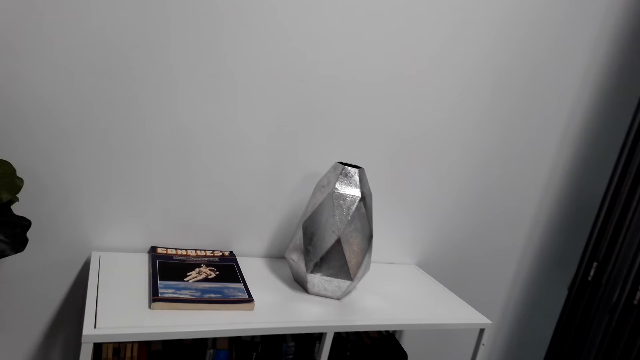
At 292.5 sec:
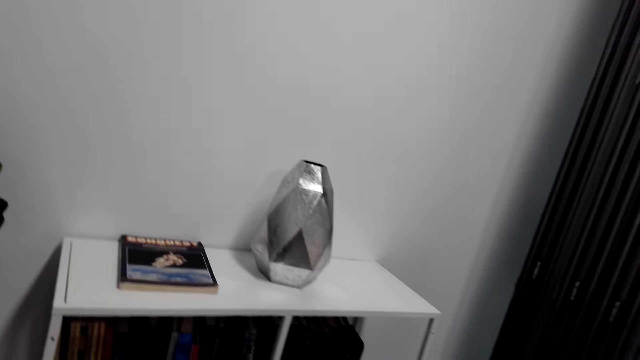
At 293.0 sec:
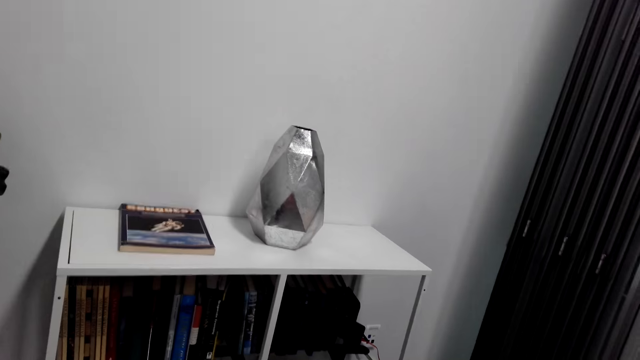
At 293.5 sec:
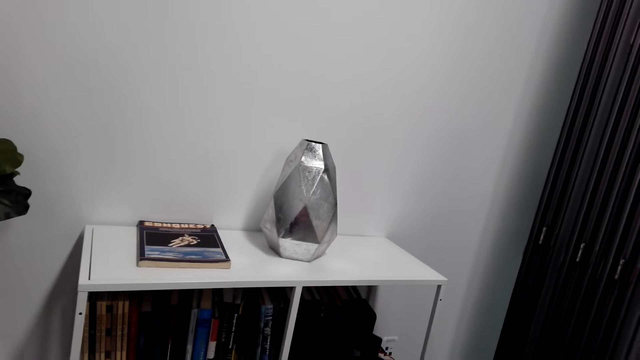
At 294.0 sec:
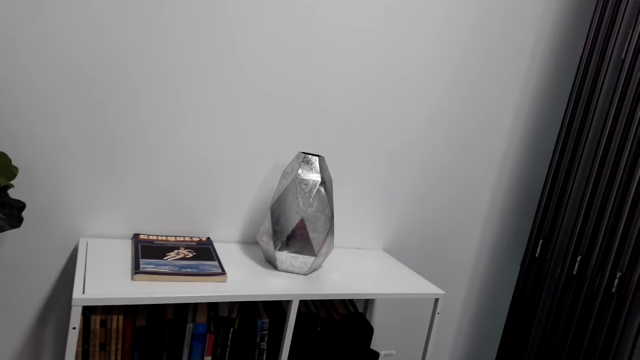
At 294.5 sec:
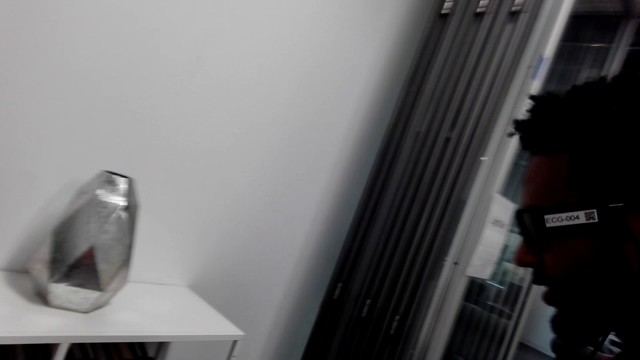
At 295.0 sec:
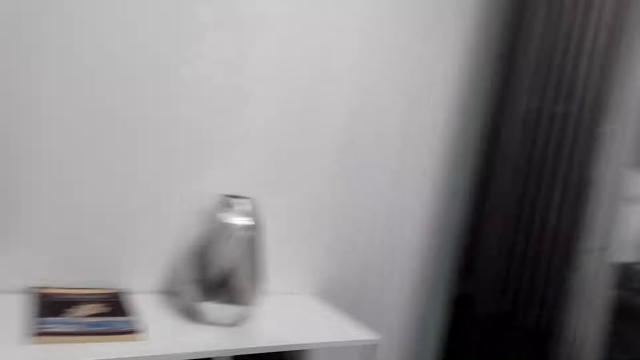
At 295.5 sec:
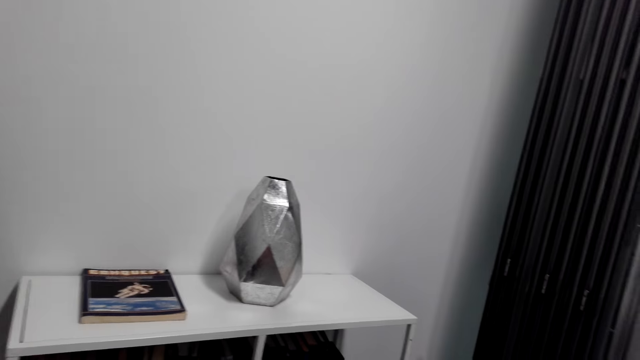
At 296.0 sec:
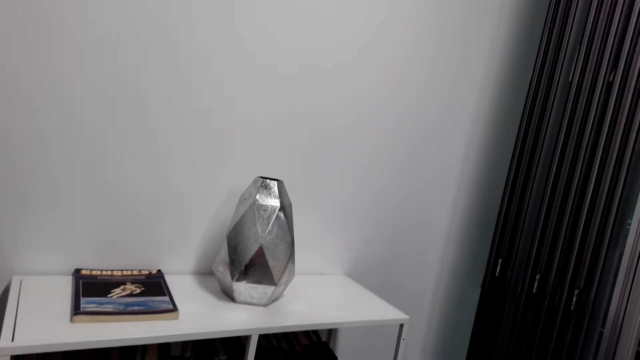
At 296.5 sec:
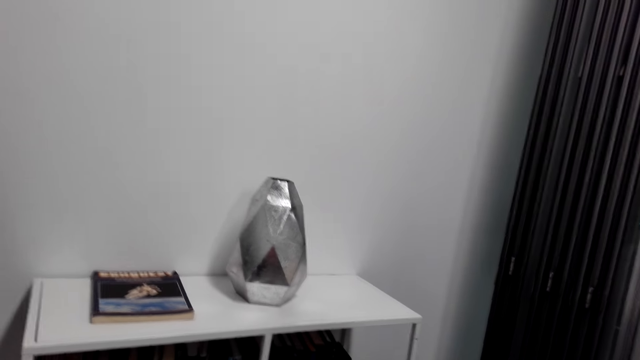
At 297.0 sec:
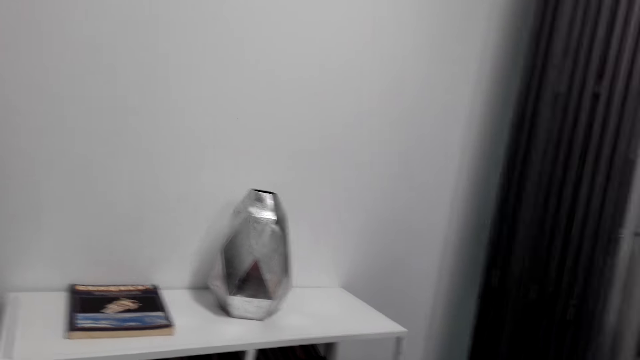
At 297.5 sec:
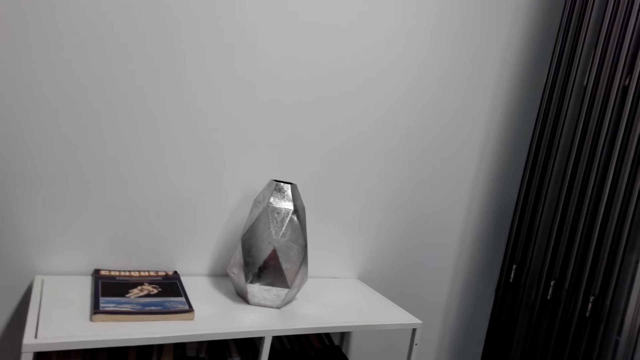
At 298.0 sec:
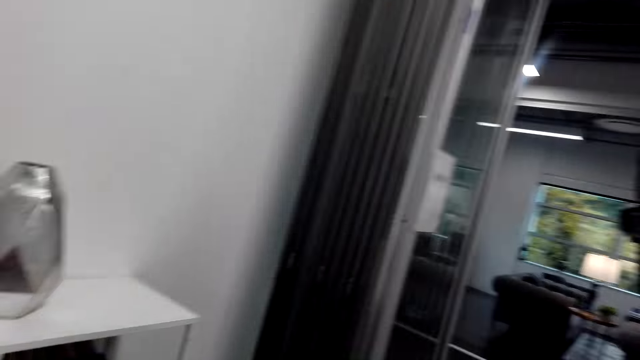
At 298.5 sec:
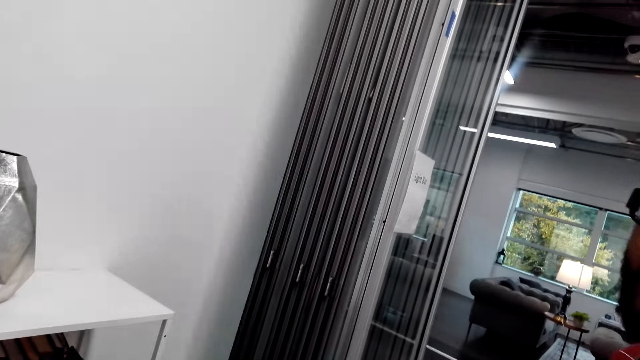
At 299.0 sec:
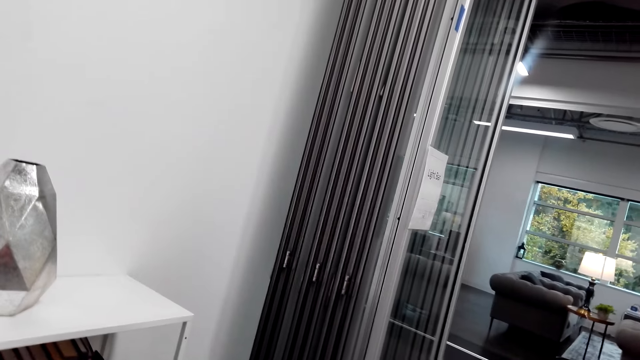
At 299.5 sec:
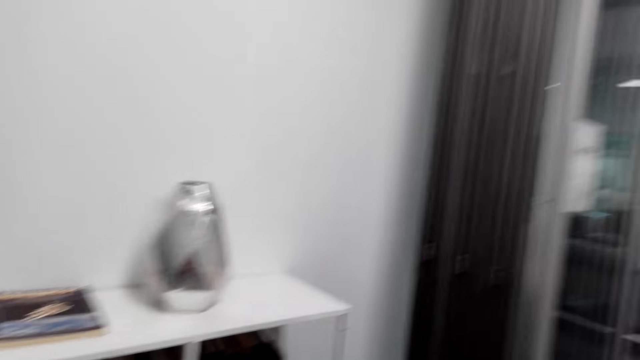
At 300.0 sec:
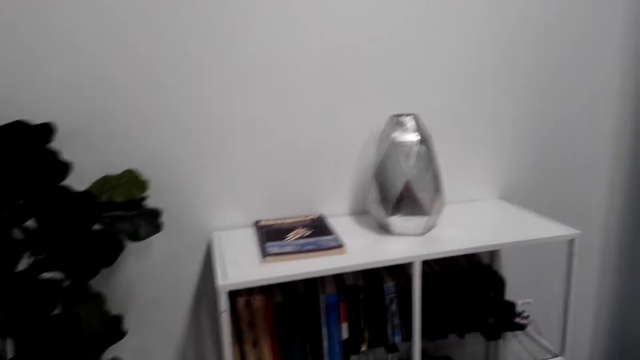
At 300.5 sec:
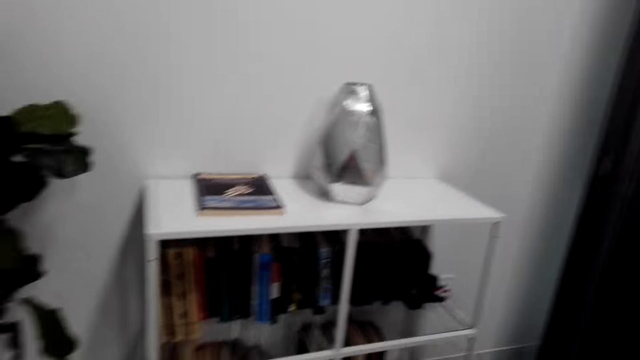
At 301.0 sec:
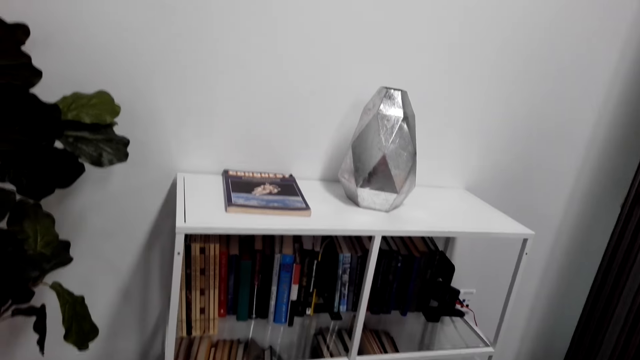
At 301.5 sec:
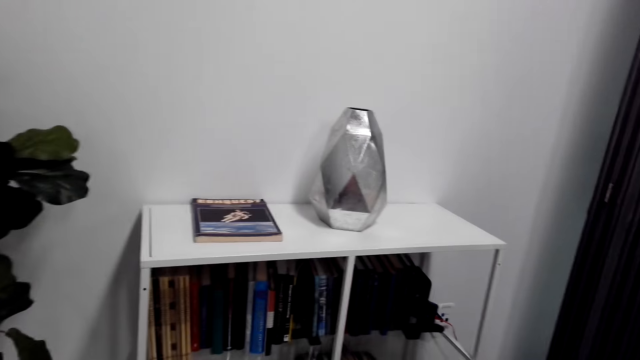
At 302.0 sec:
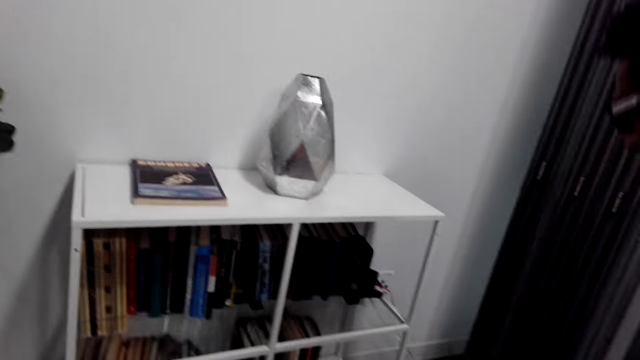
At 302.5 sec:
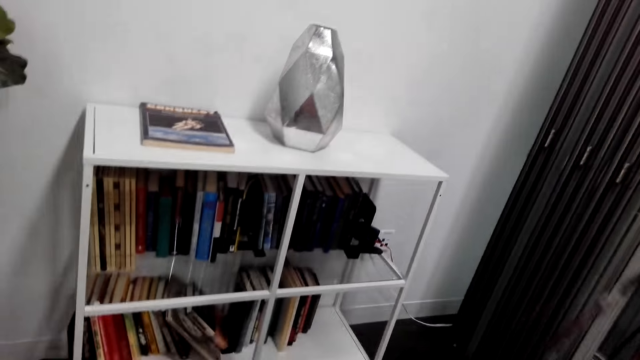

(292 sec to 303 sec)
The camera wearer watches the background.

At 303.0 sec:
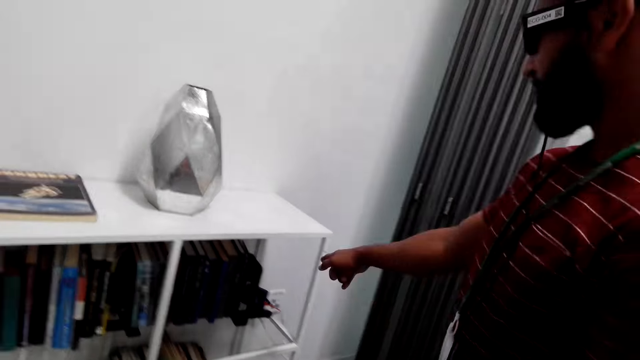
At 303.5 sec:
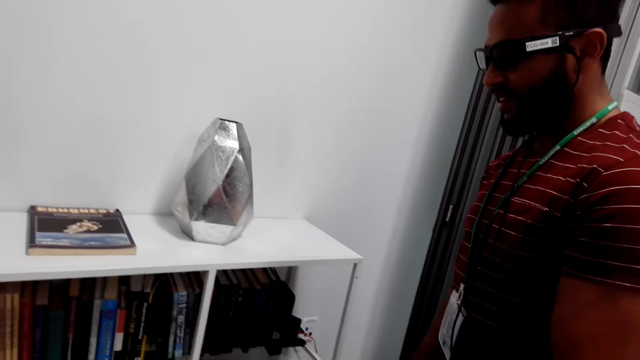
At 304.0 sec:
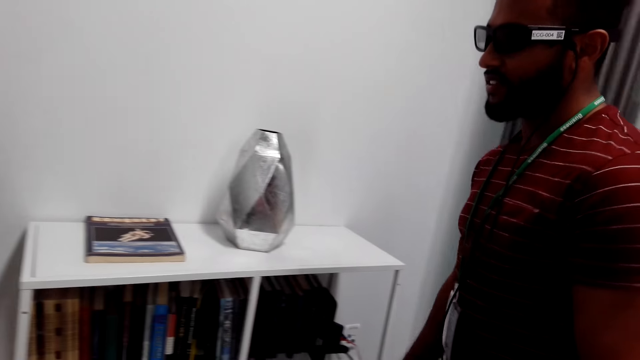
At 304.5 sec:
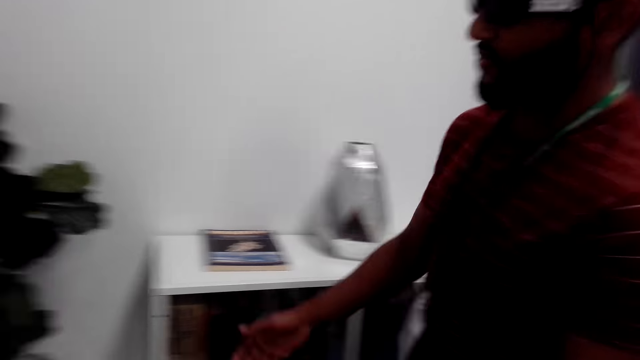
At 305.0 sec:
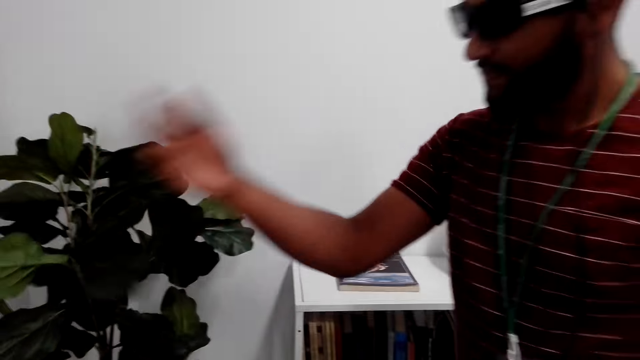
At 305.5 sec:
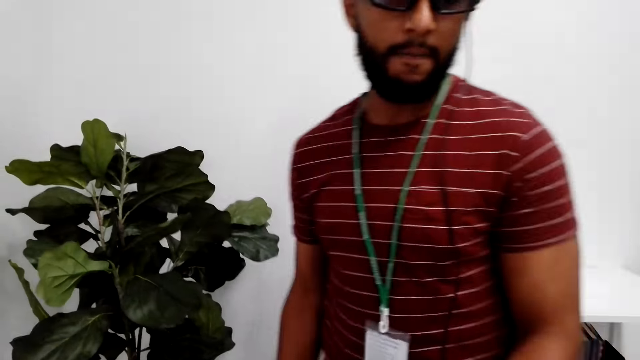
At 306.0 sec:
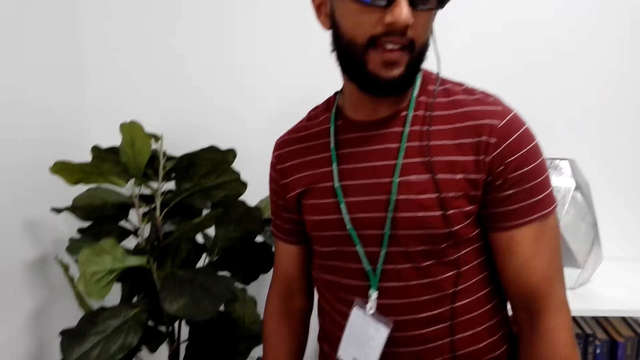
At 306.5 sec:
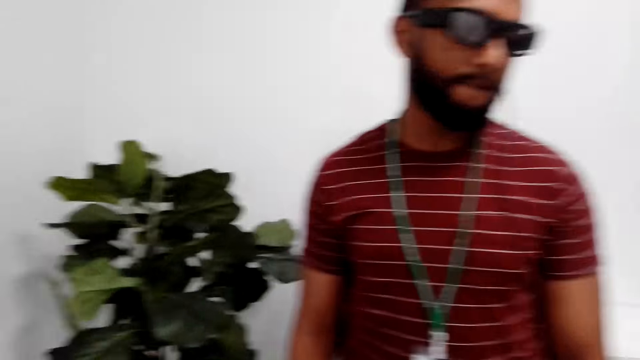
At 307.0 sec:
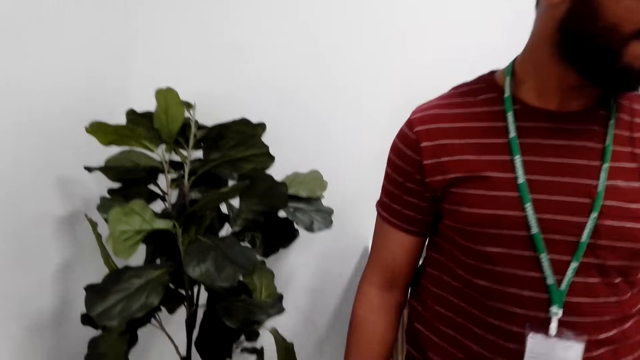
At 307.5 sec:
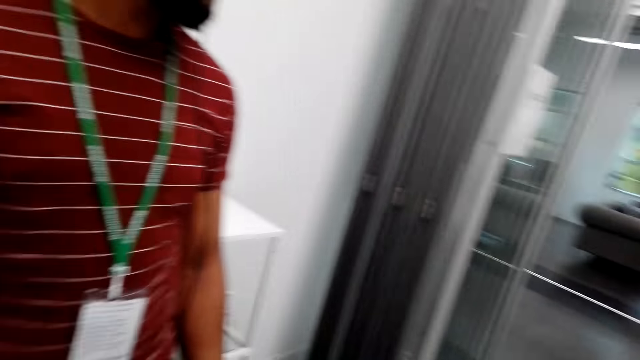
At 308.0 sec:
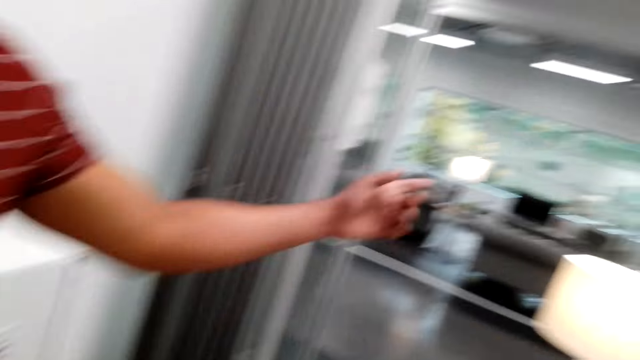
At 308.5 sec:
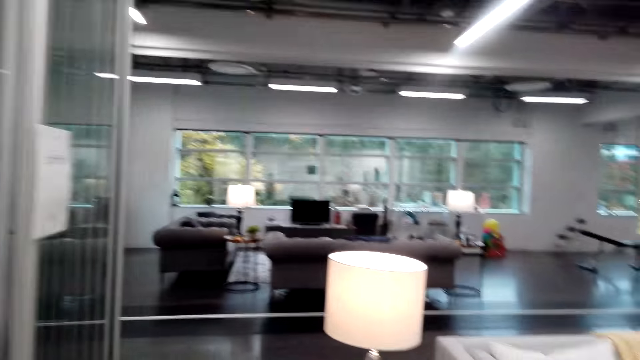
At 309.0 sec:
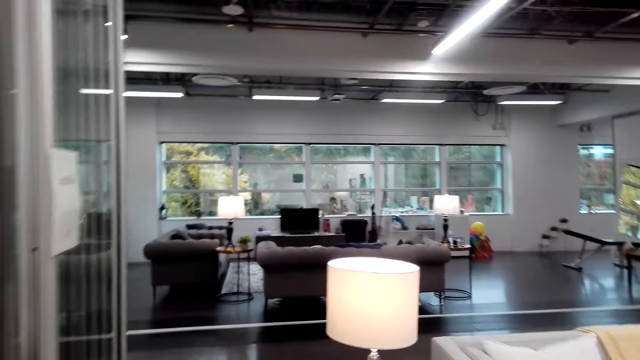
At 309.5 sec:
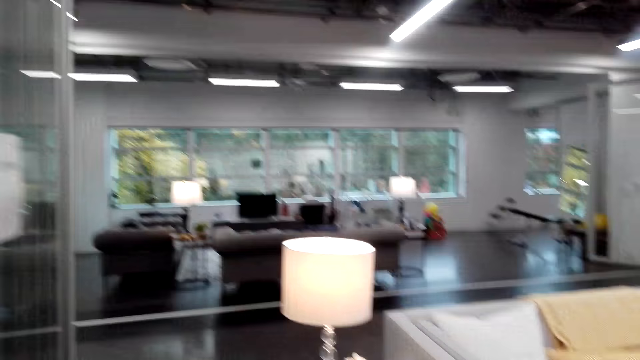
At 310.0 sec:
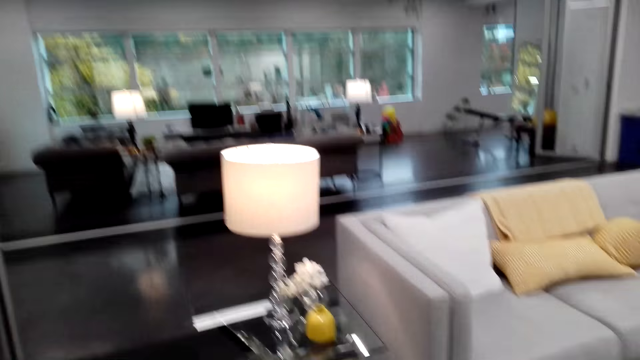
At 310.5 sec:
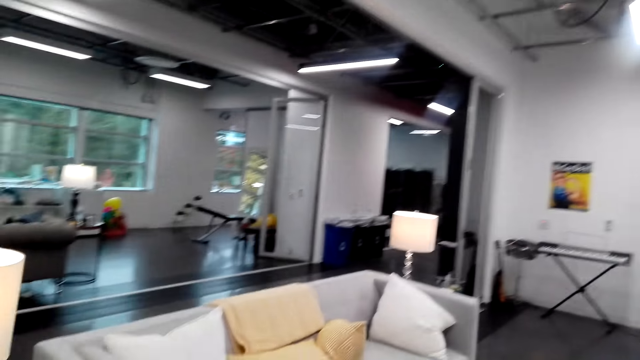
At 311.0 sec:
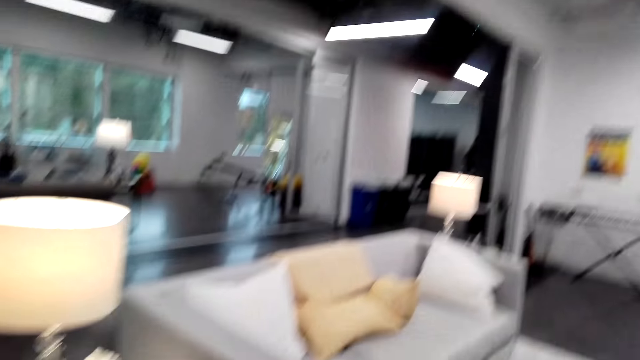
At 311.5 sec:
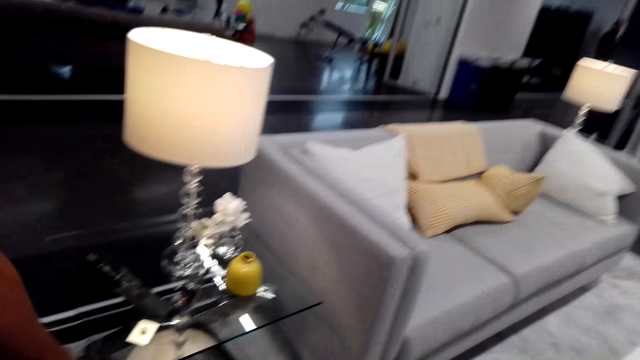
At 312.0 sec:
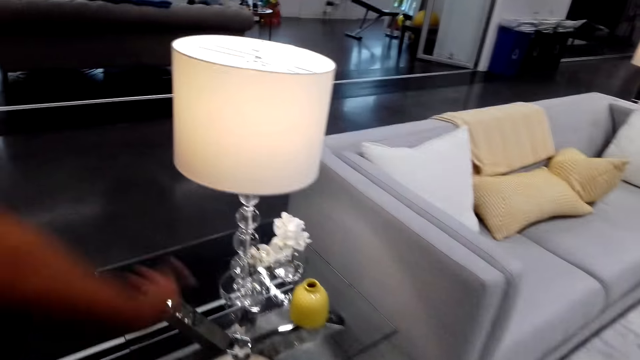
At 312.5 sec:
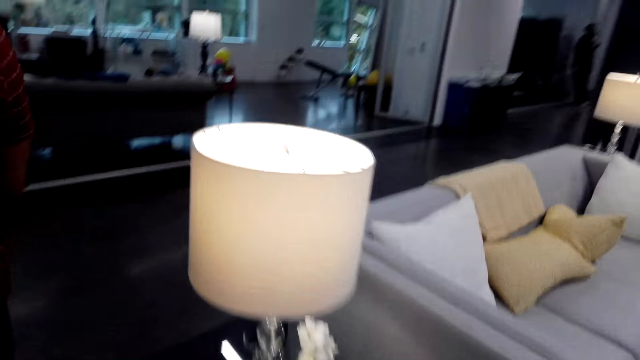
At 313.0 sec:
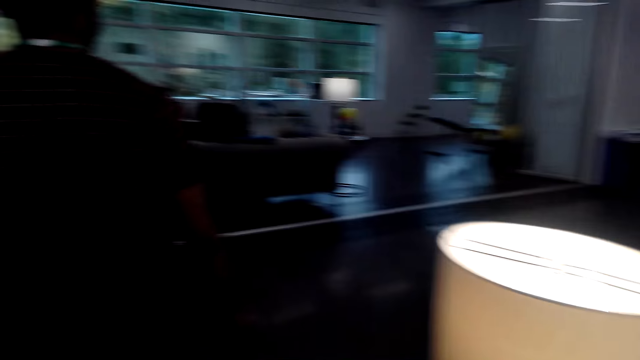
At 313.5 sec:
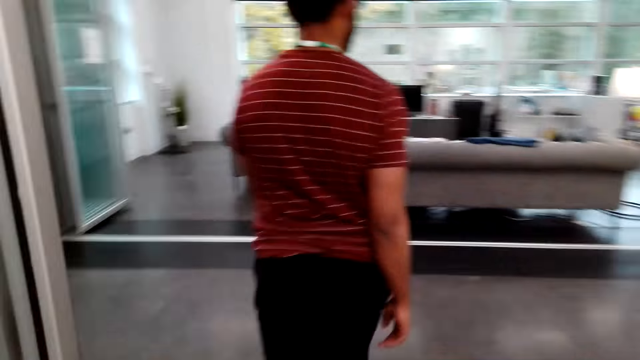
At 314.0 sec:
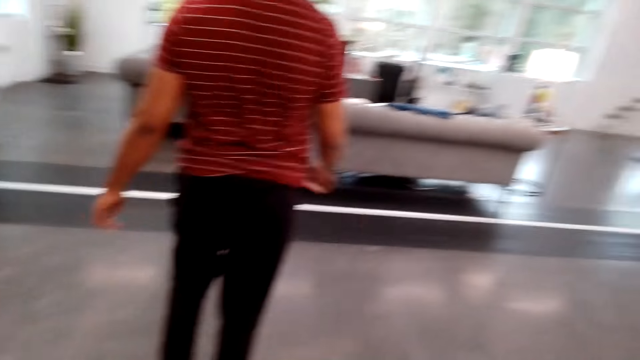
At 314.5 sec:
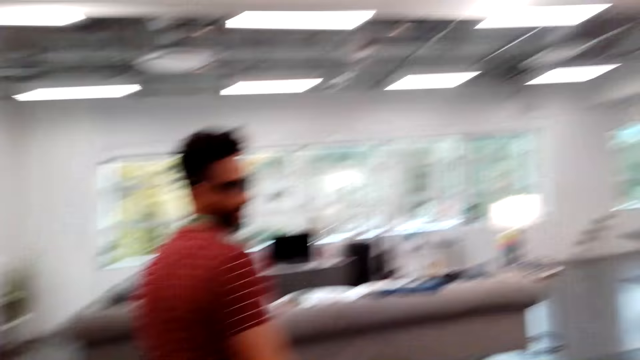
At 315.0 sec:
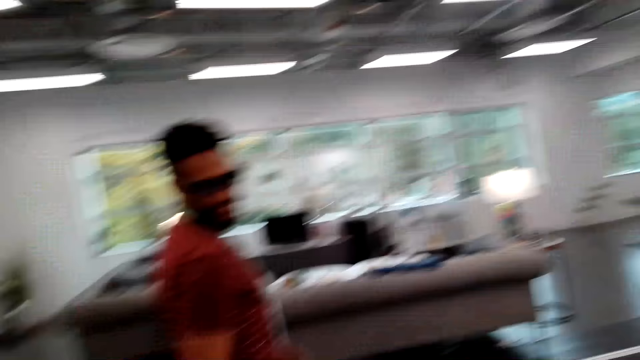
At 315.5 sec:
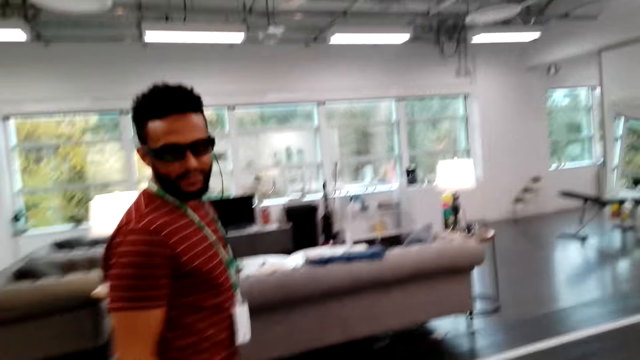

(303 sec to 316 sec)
A person walks.
